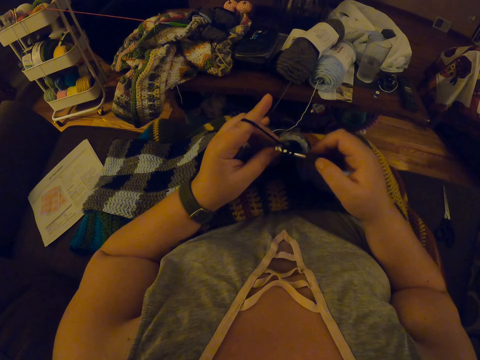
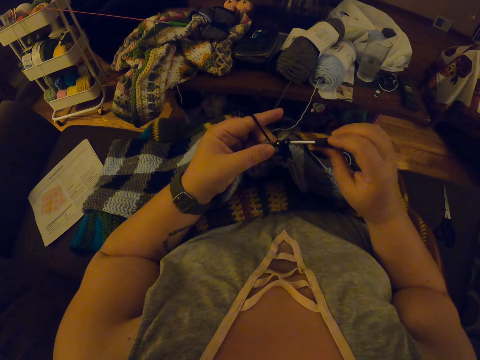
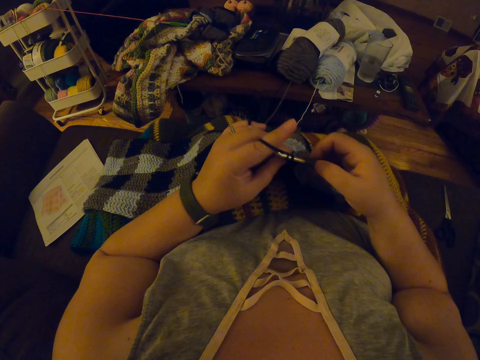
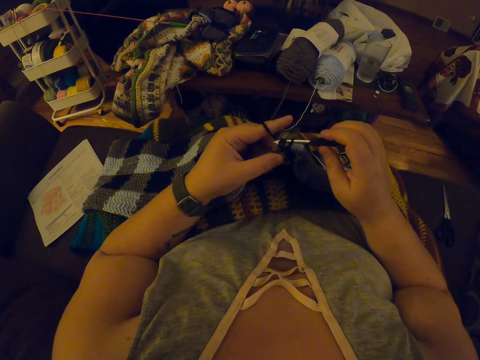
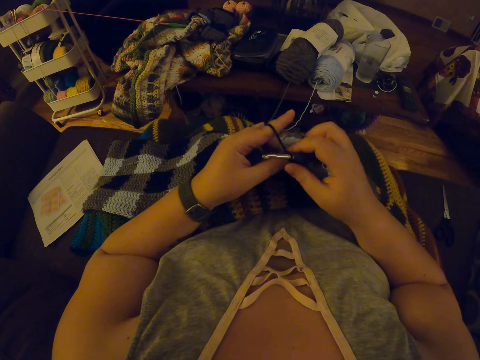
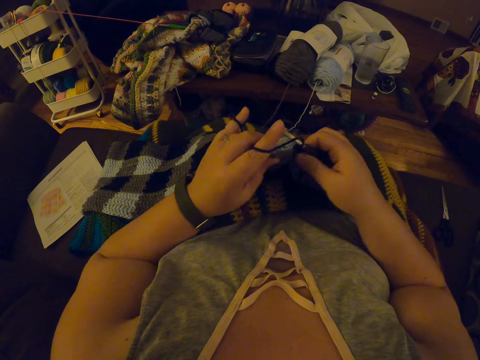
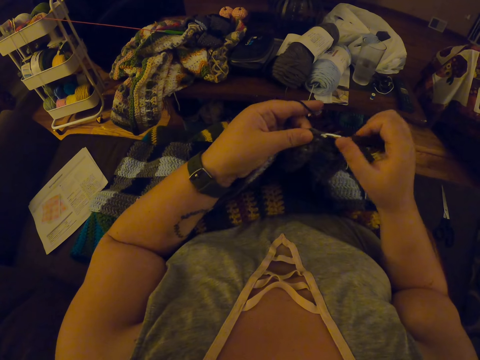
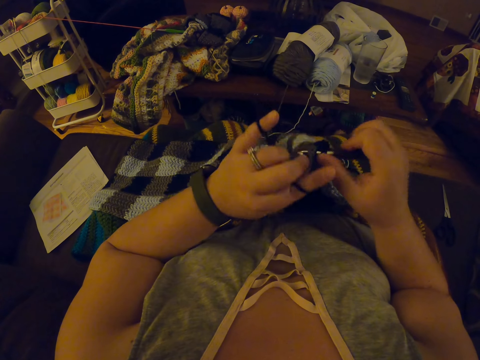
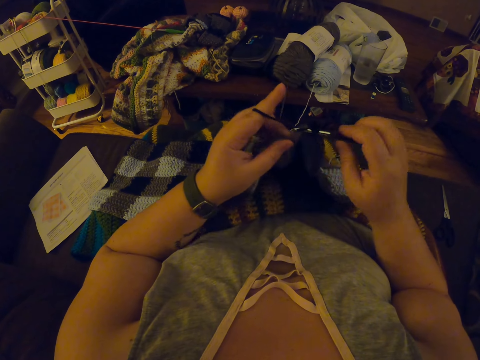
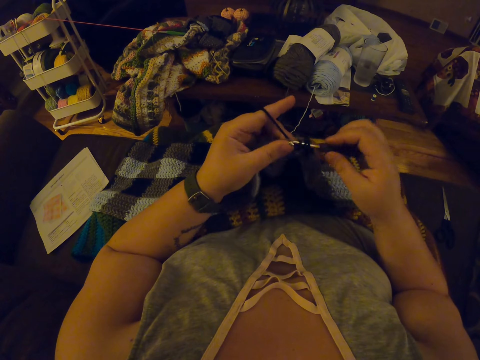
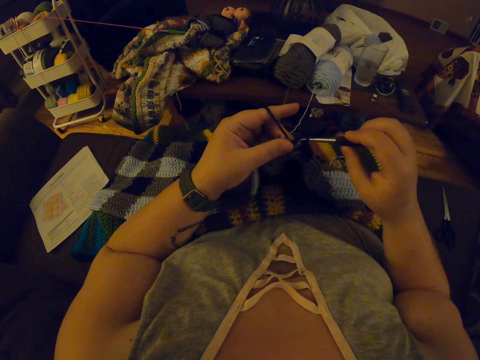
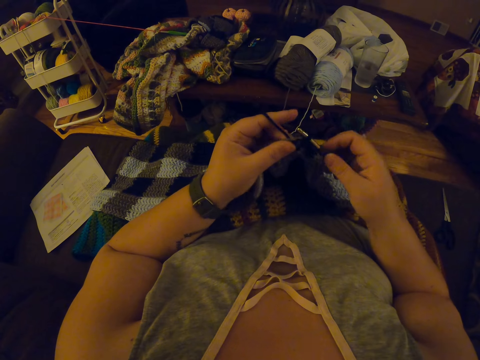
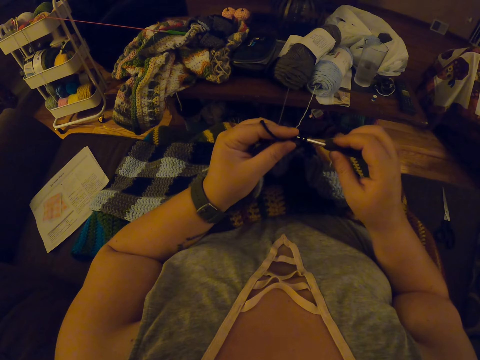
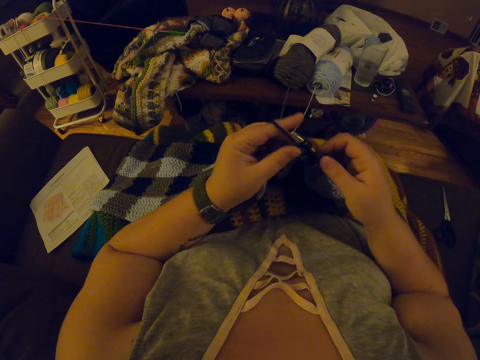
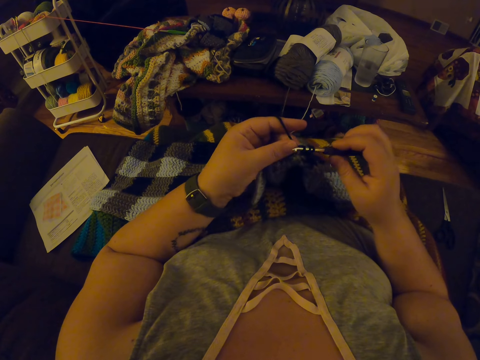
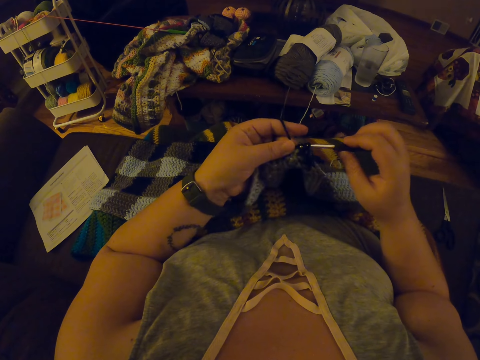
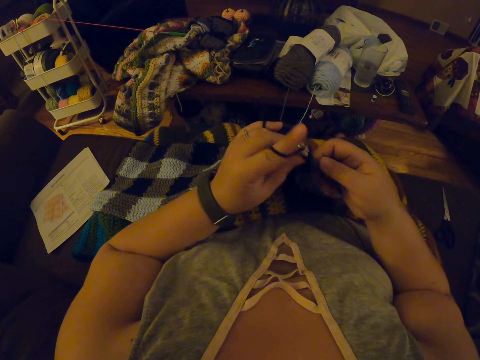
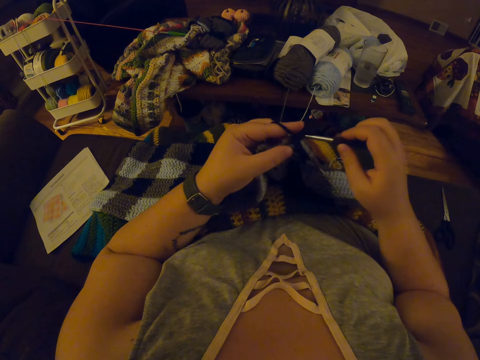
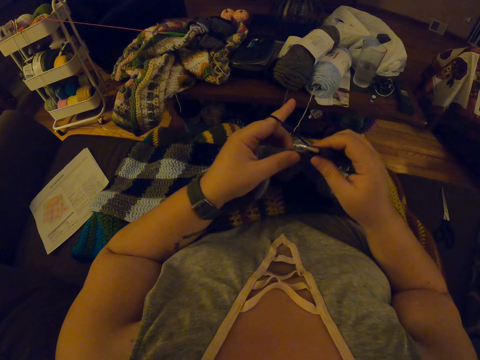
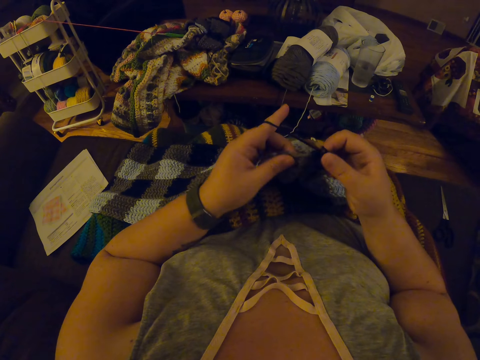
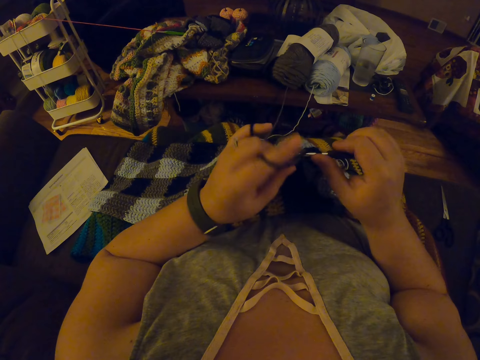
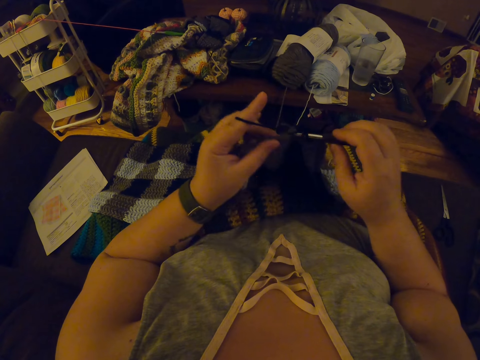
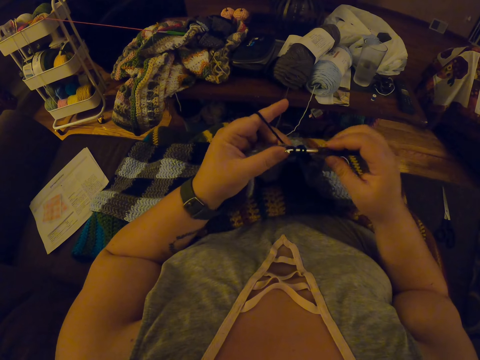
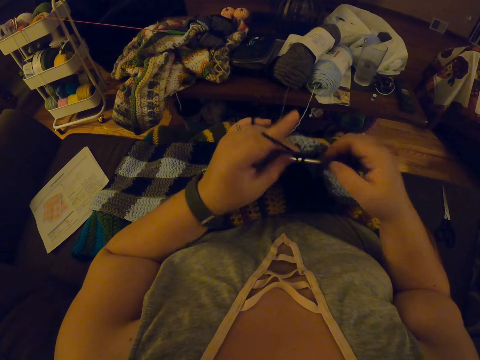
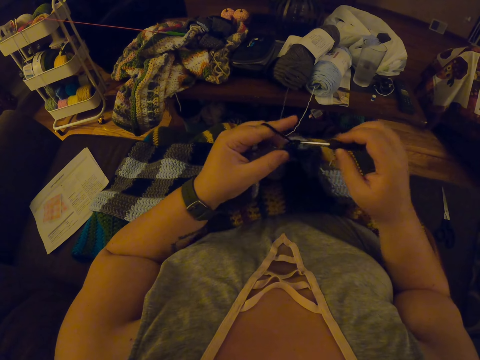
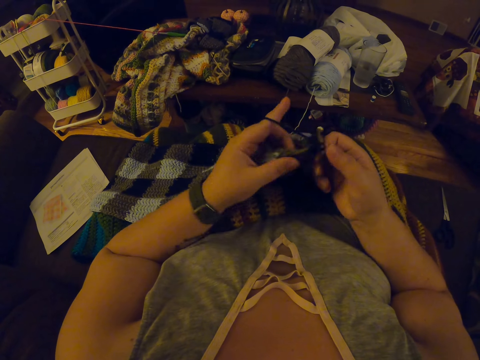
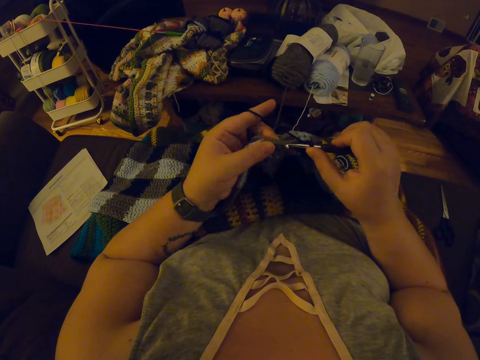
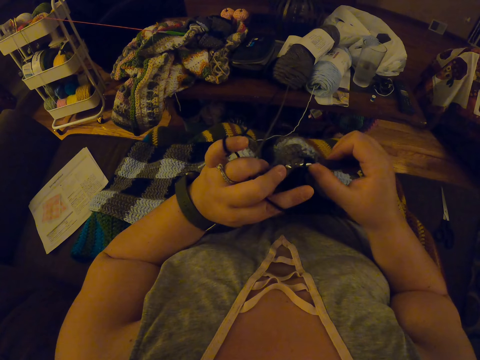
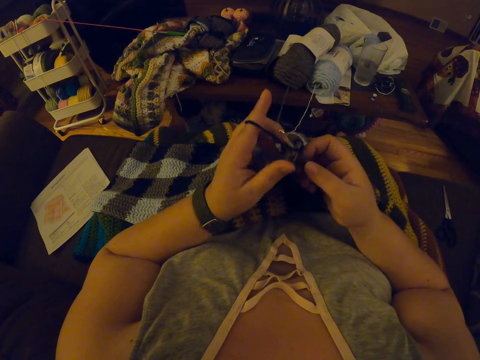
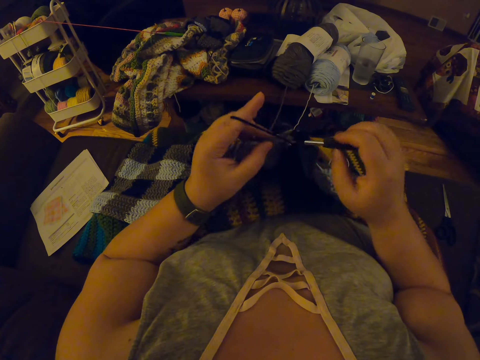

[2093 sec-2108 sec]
The camera wearer adjusts a piece of knitted fabric on a lap. They knit the piece of fabric with a knitting needle.

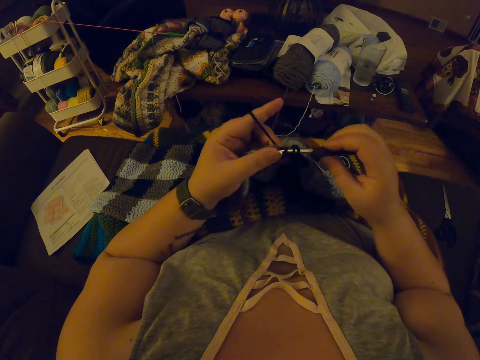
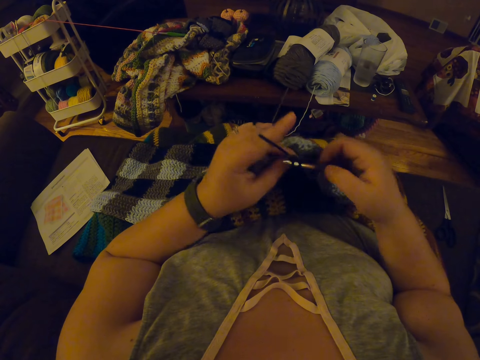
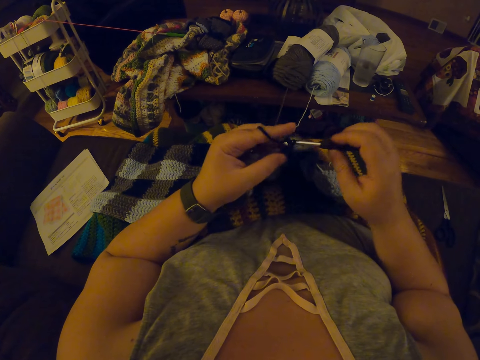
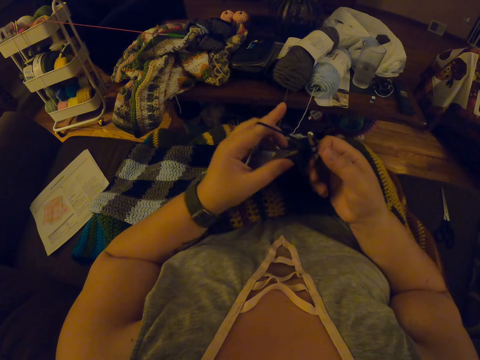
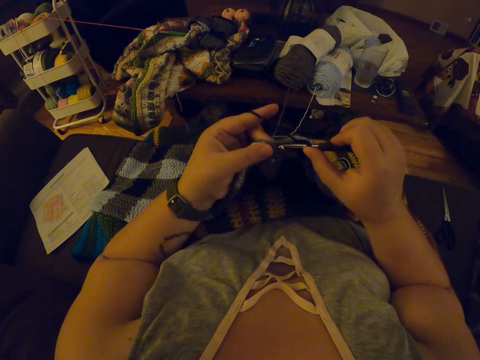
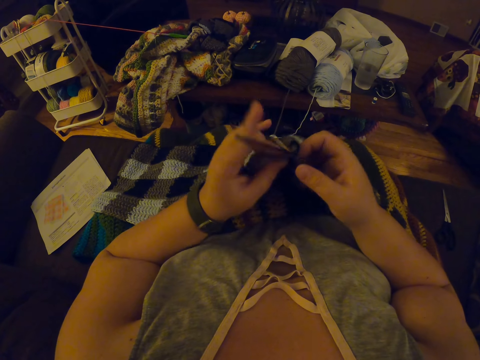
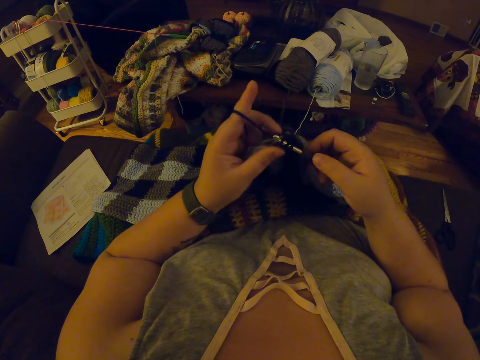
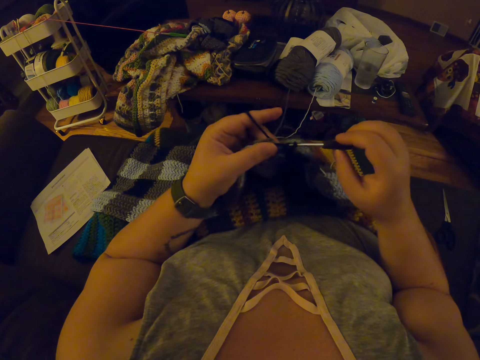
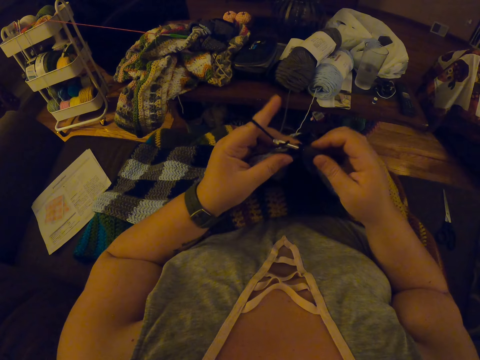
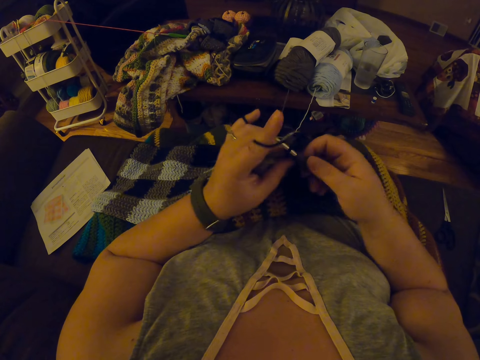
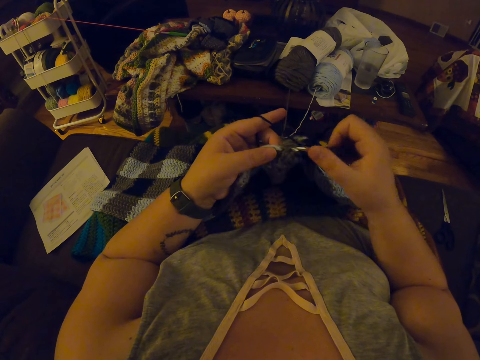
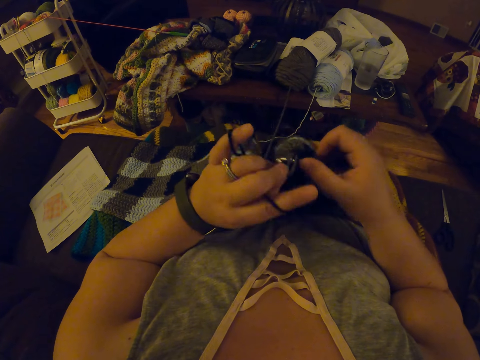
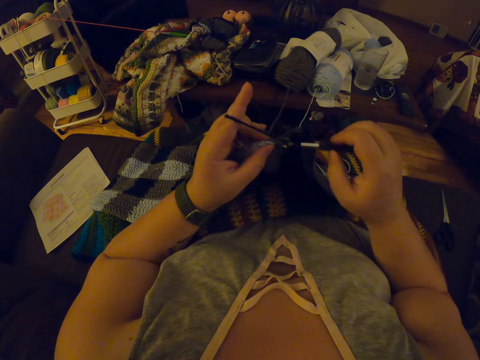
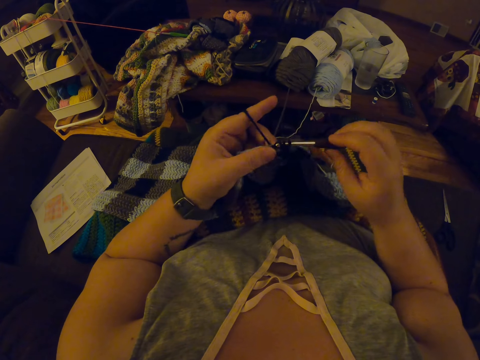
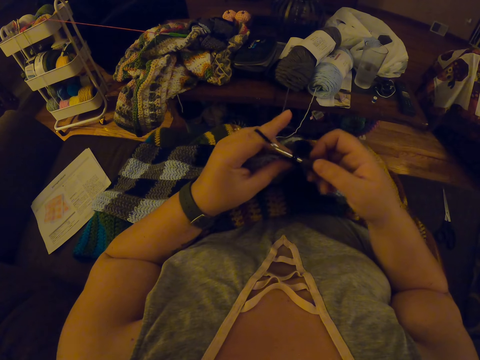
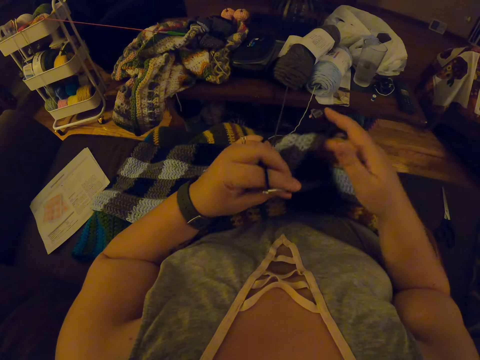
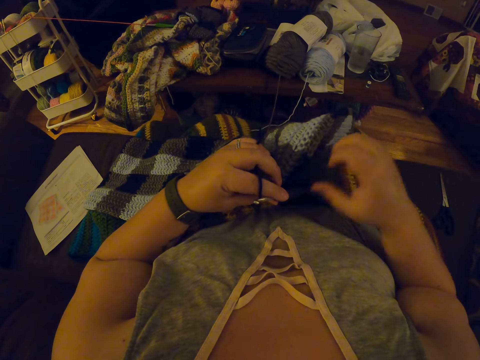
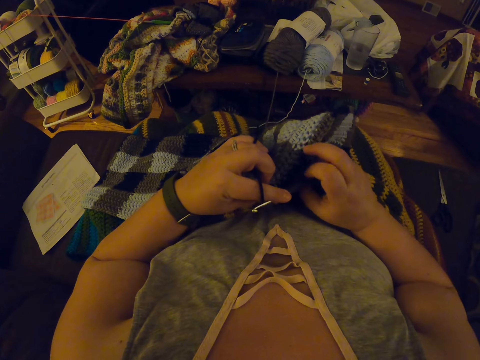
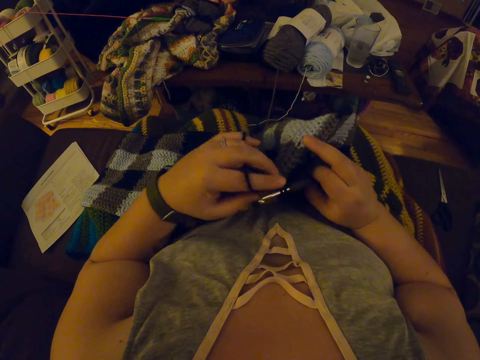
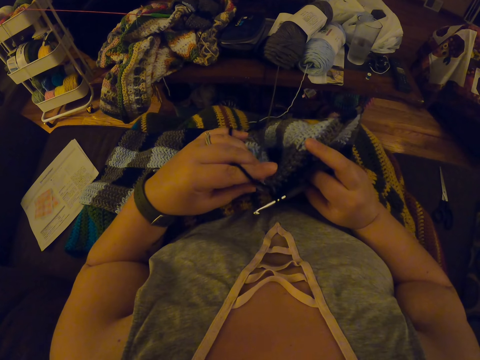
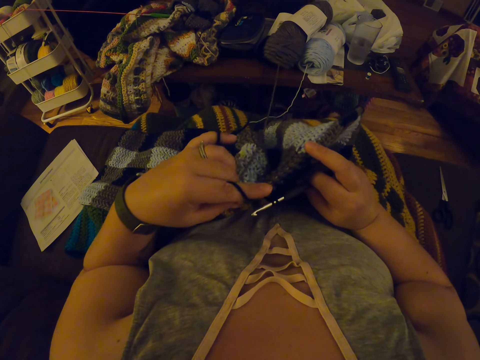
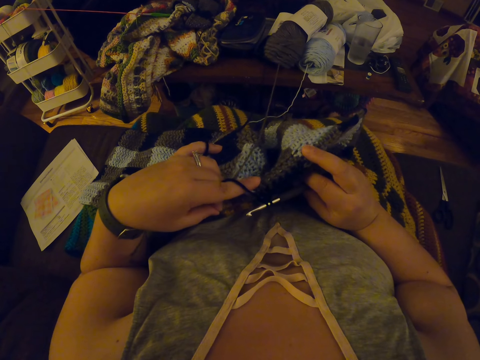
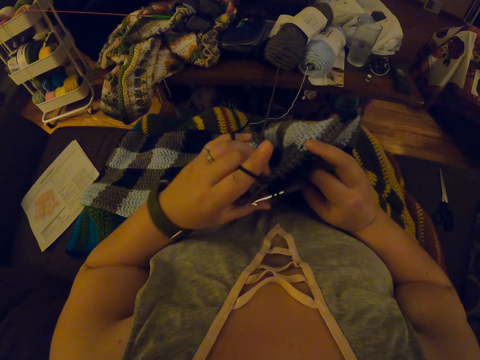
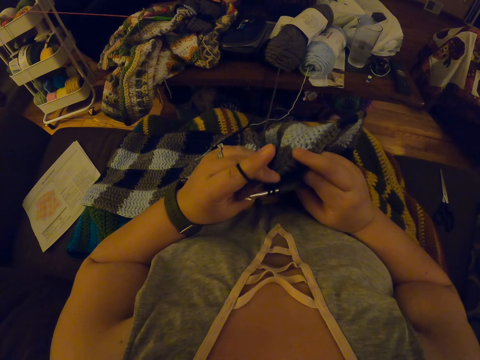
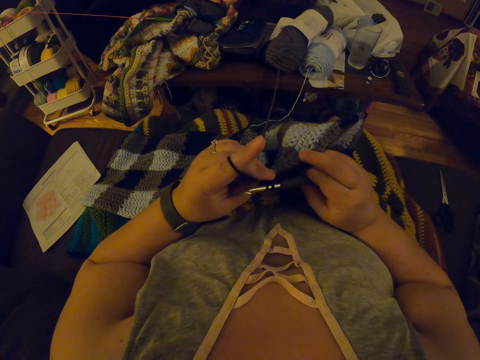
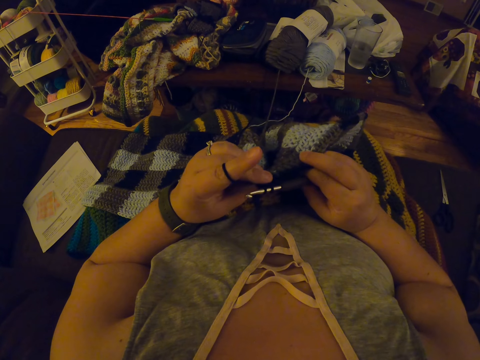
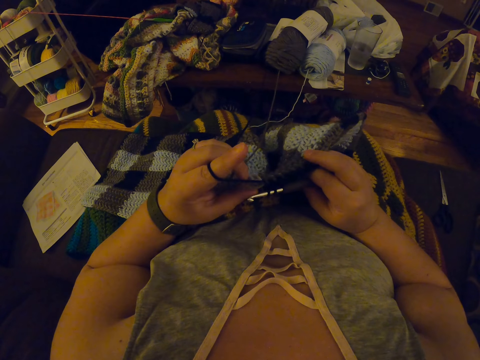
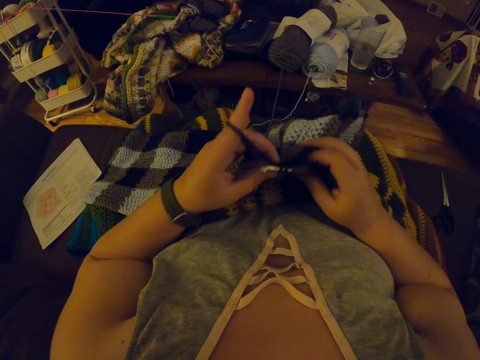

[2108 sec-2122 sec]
The camera wearer adjusts the edges of a piece of knitted fabric on a lap. They straighten a knitting thread from the piece of knitted fabric.
